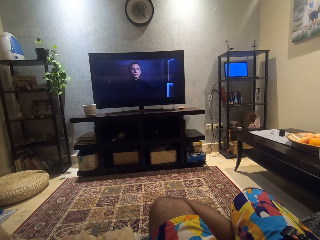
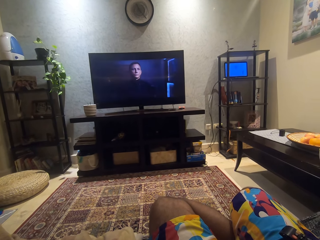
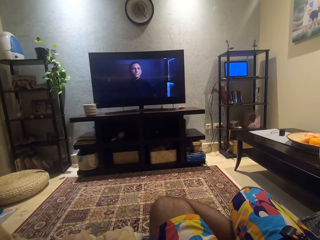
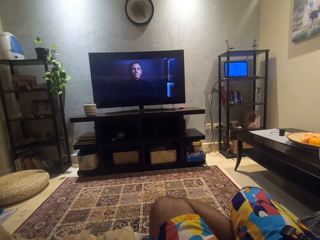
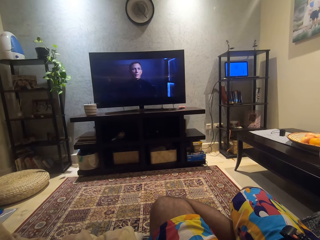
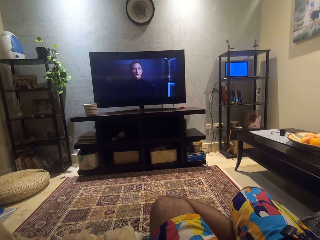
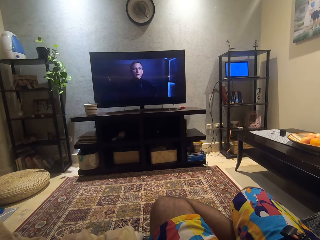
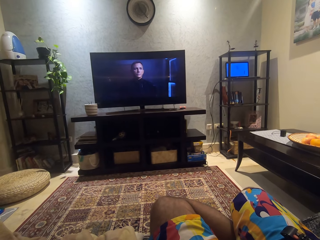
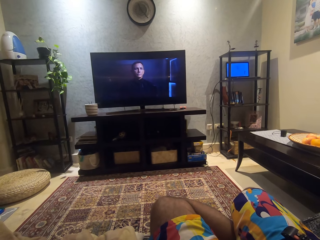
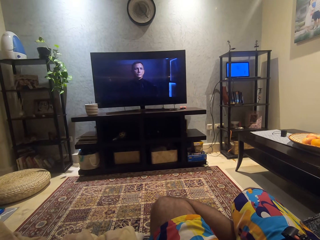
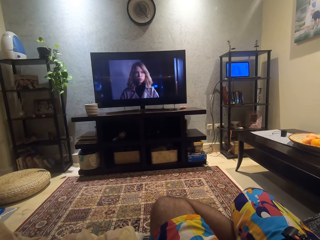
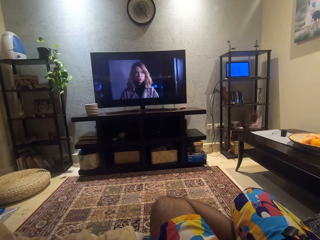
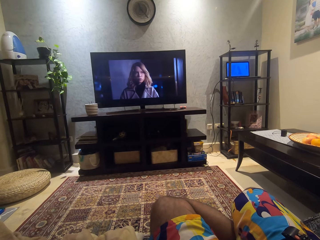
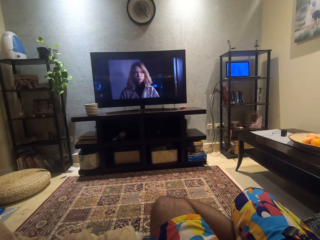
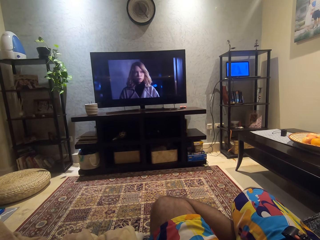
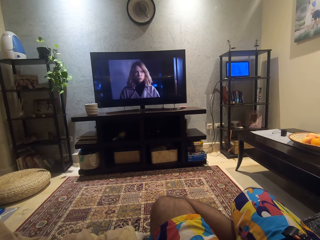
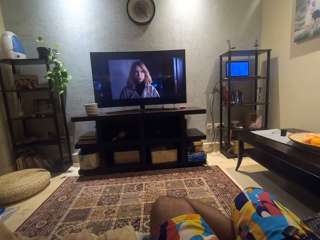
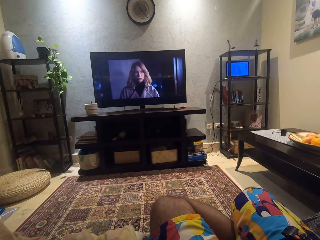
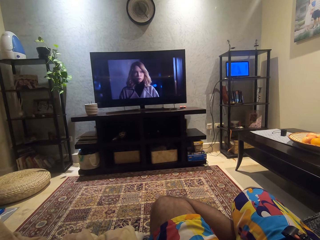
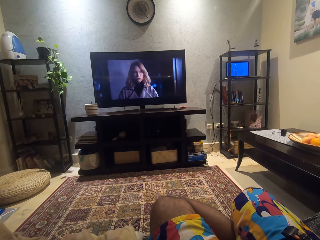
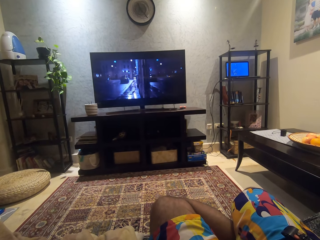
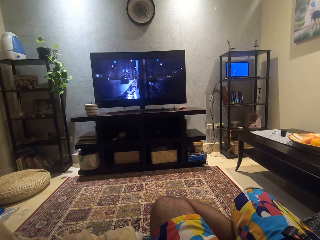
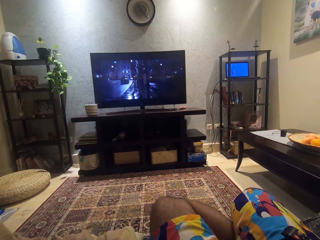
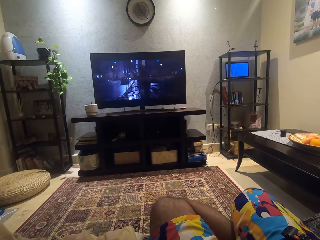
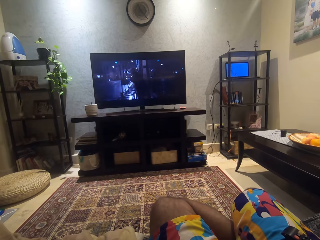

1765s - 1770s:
The camera wearer watches a movie.

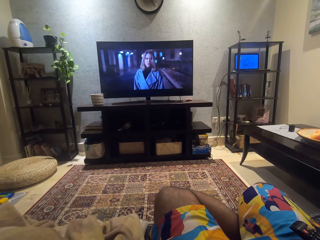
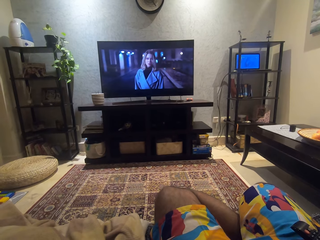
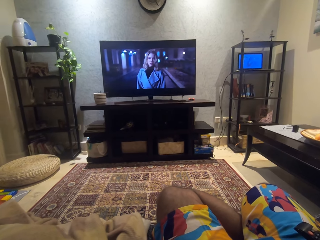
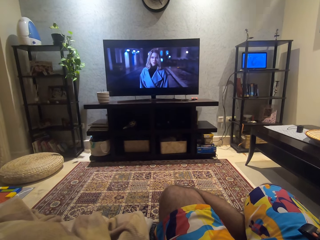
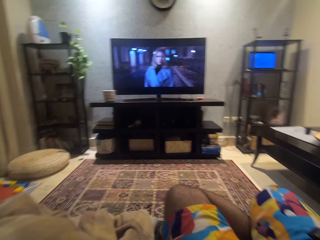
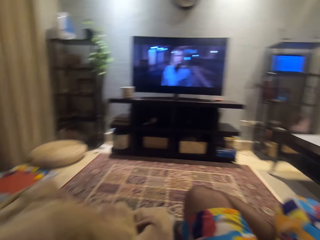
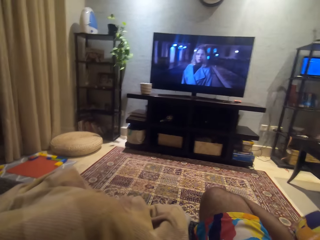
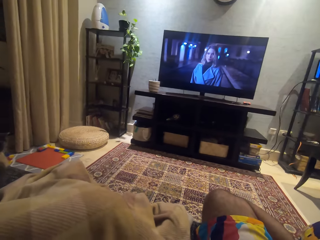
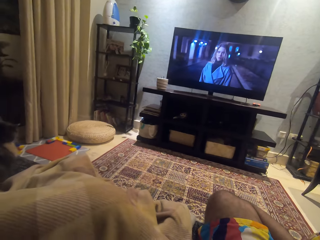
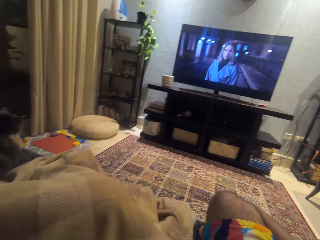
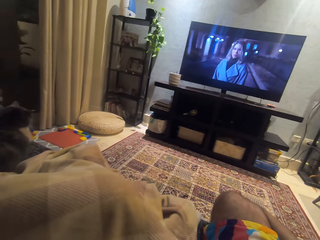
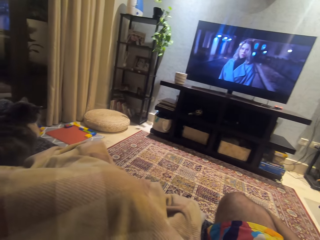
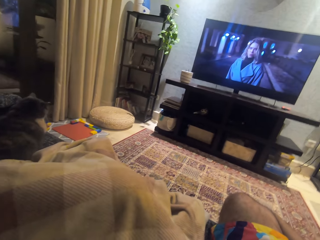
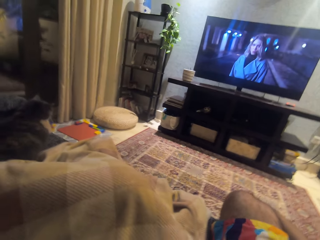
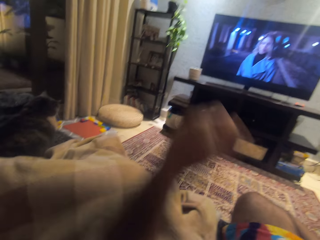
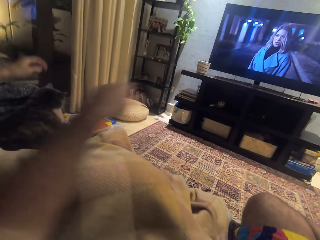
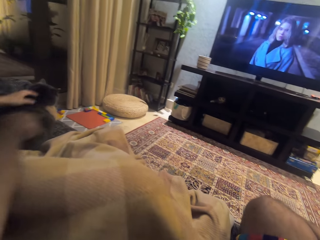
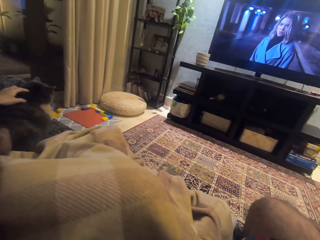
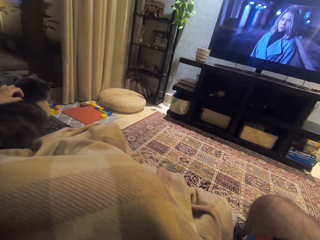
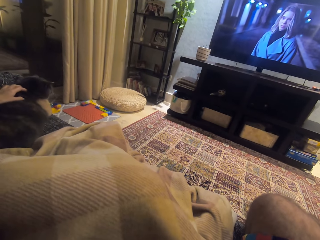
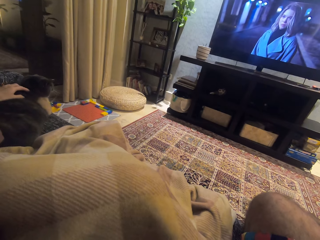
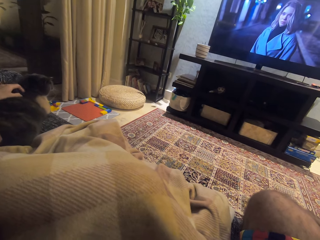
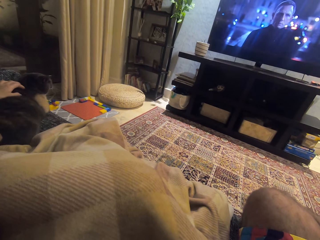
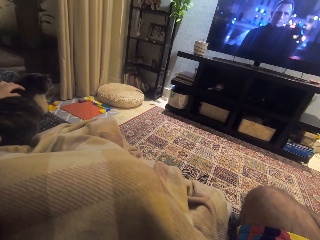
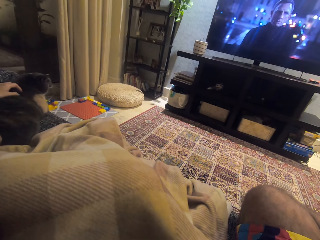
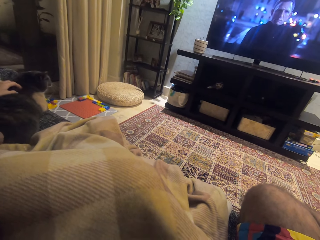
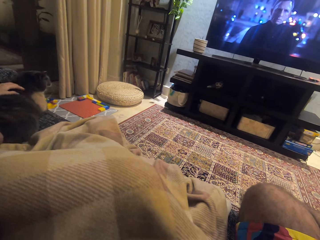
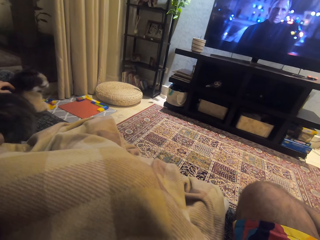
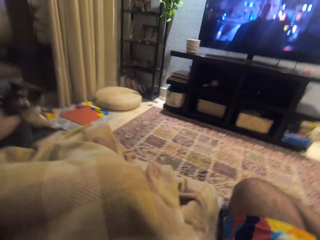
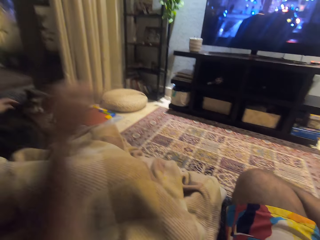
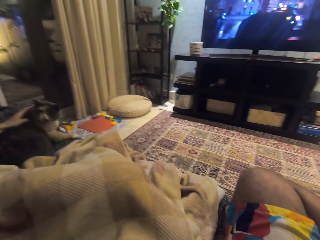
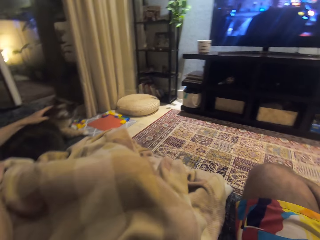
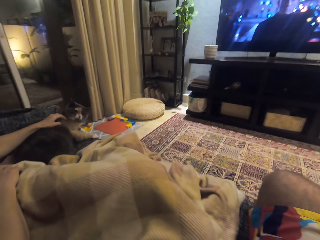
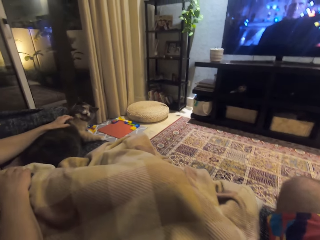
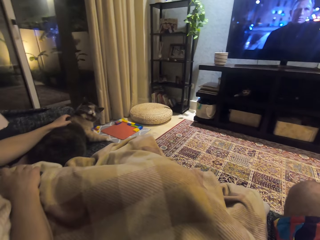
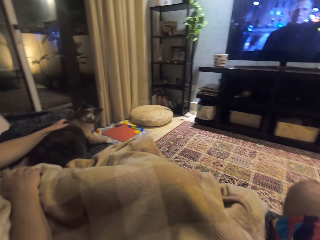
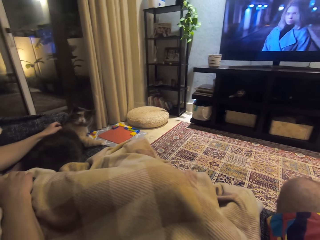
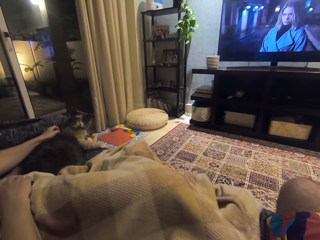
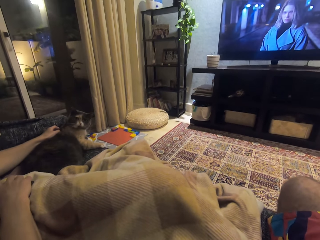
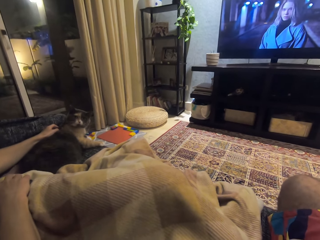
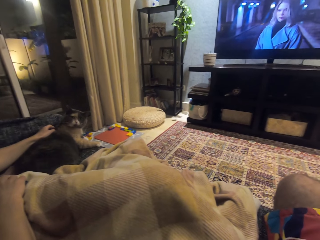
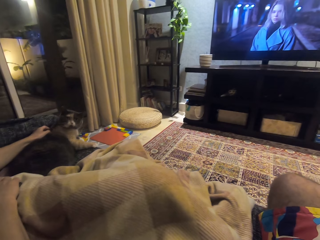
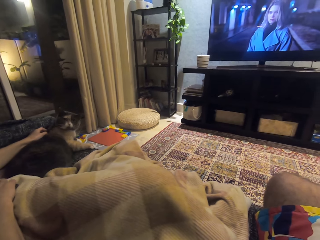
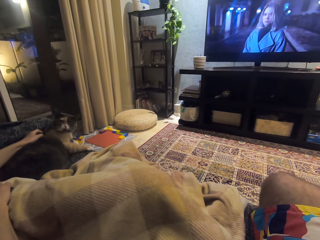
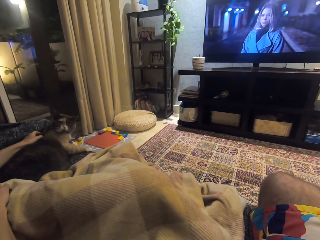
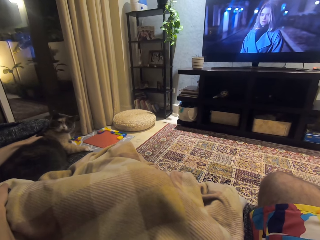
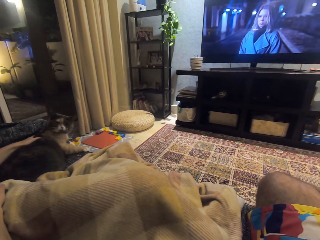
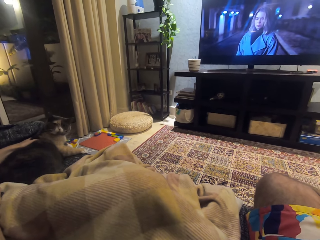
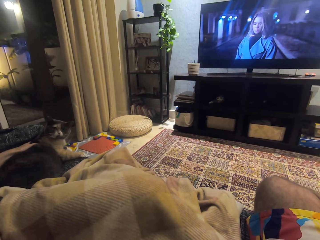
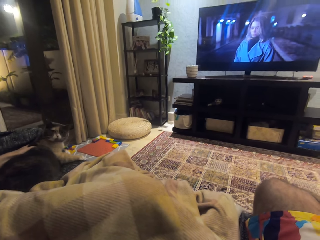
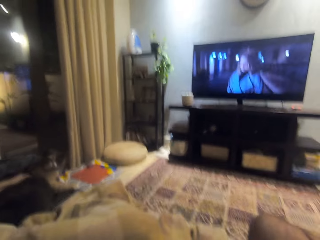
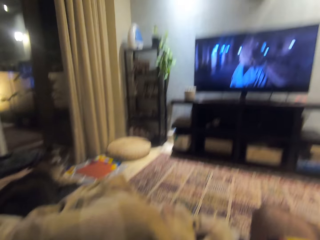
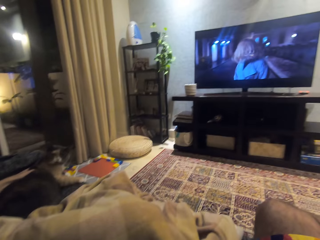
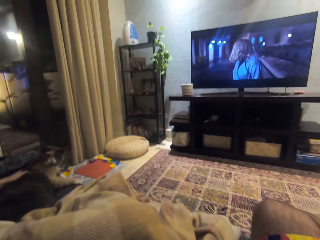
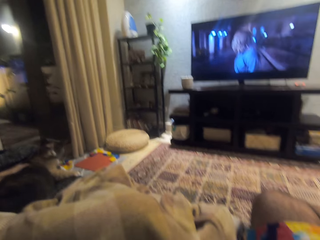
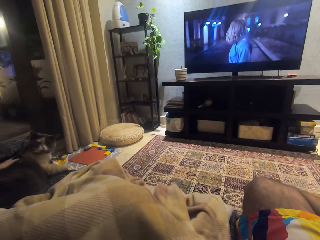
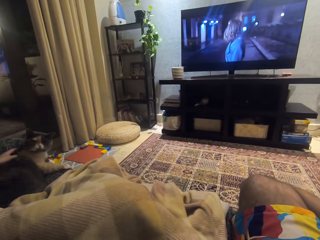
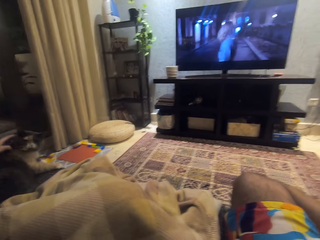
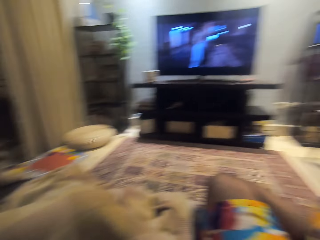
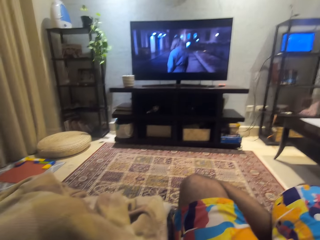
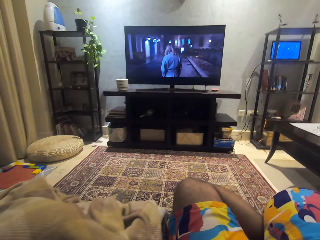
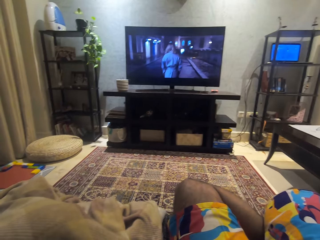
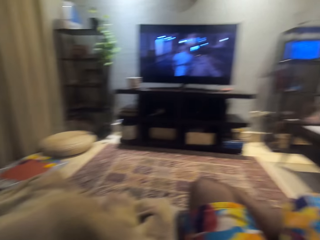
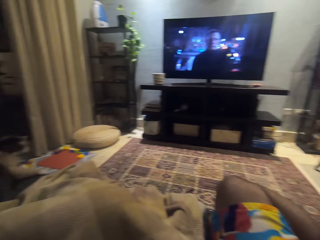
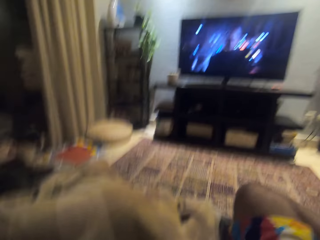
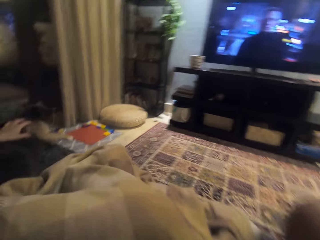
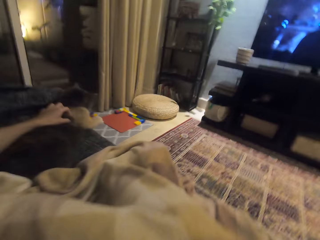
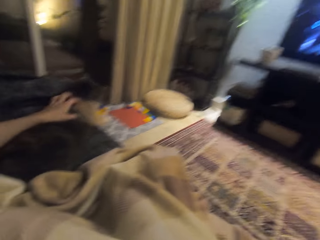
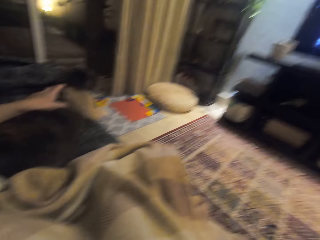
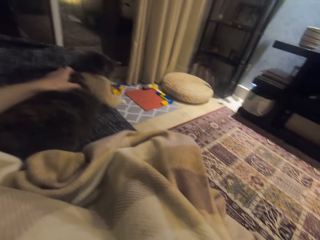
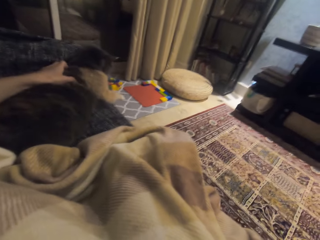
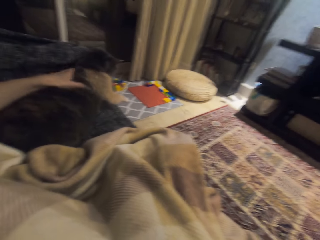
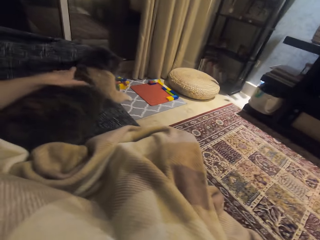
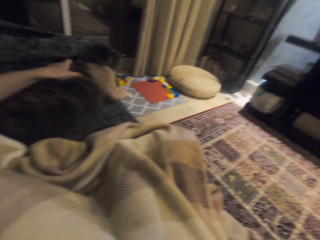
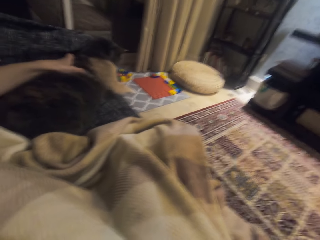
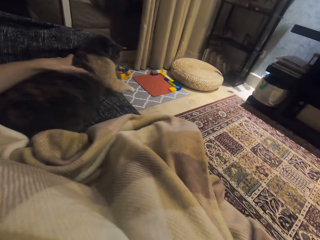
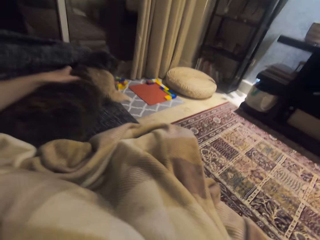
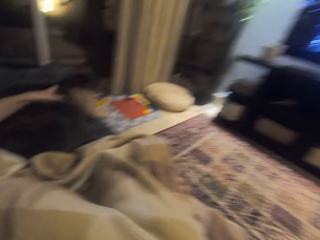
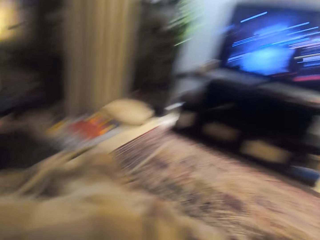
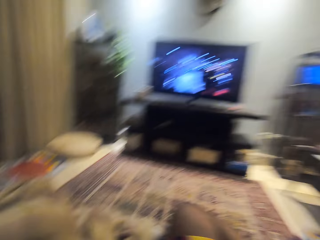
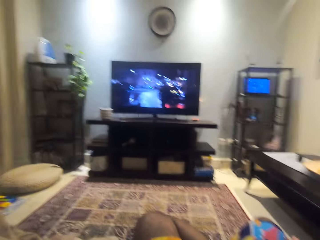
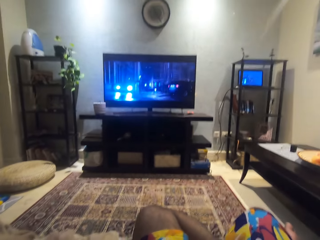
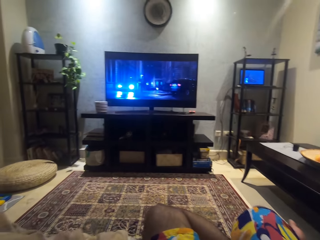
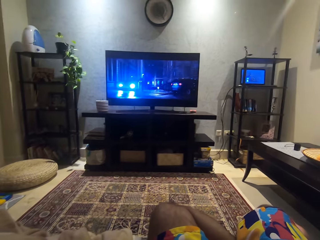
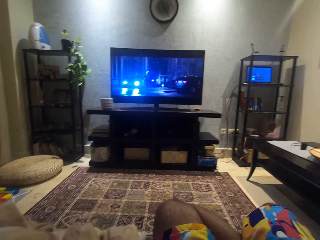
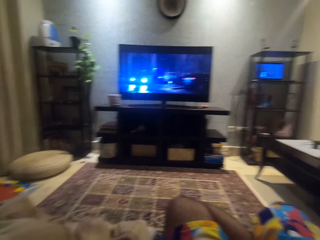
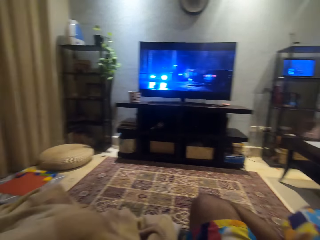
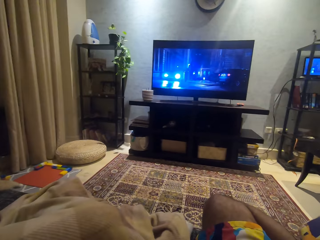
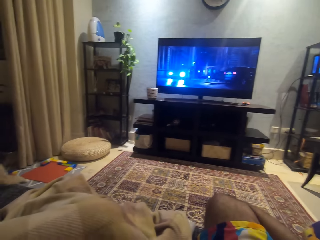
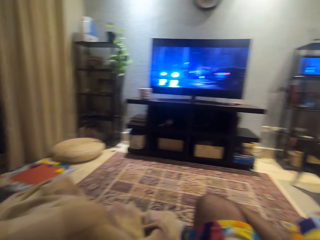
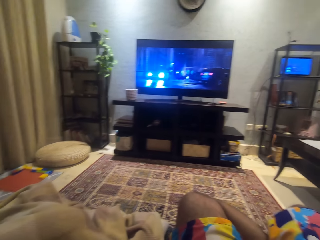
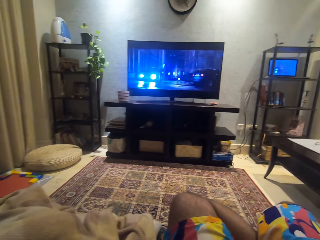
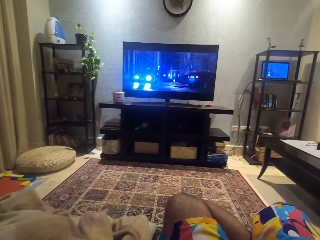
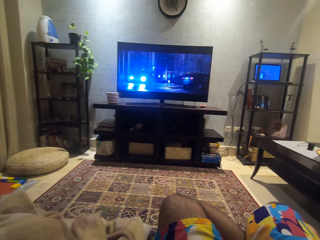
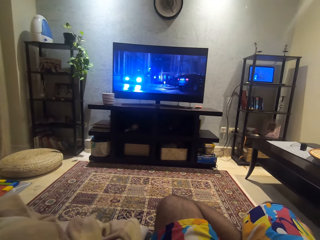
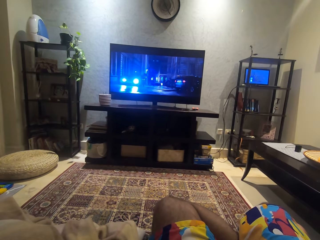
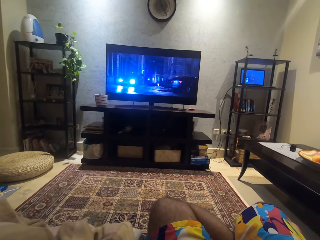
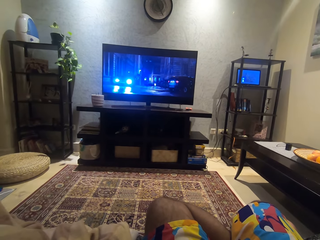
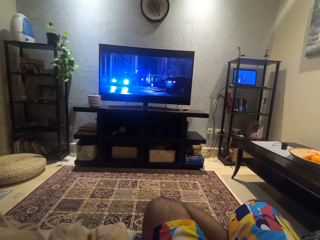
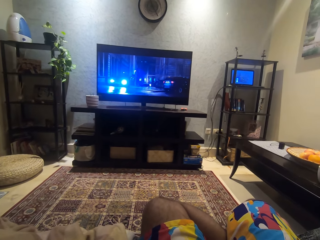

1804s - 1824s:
The camera wearer turns left. The camera wearer and a man touch the cat or dog. The camera wearer stretches his hand. He moves his hand. He looks around.
